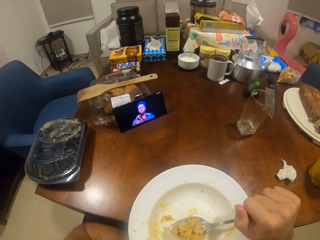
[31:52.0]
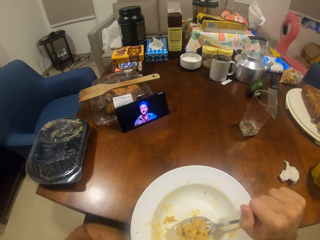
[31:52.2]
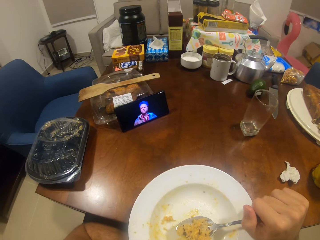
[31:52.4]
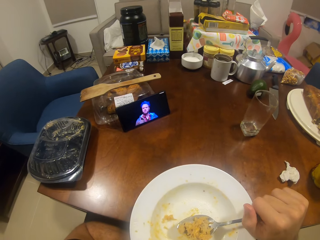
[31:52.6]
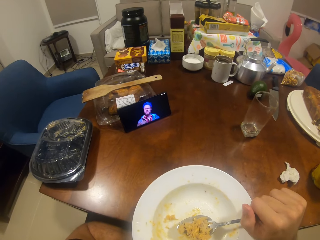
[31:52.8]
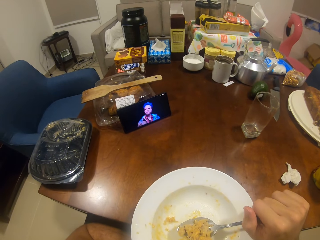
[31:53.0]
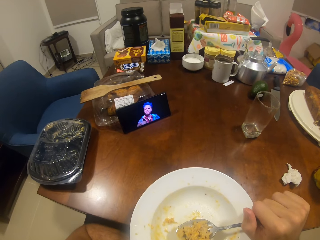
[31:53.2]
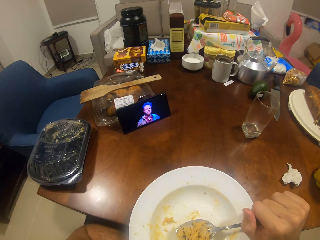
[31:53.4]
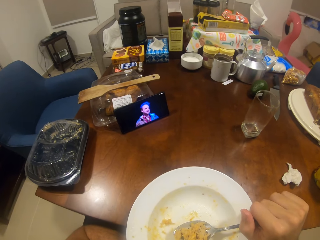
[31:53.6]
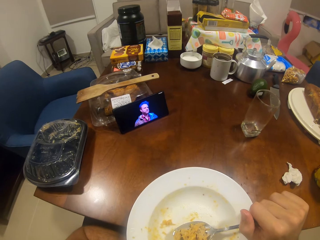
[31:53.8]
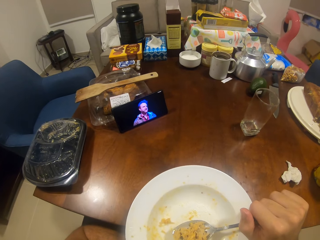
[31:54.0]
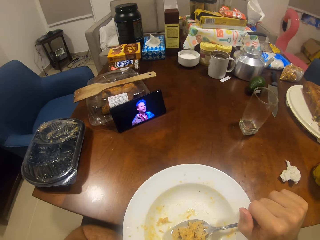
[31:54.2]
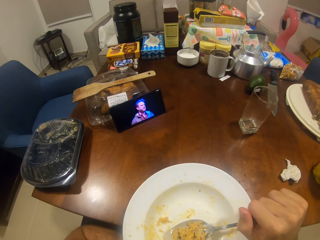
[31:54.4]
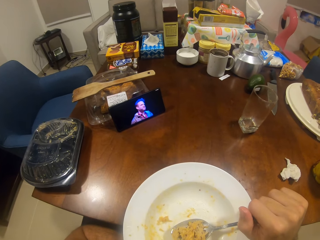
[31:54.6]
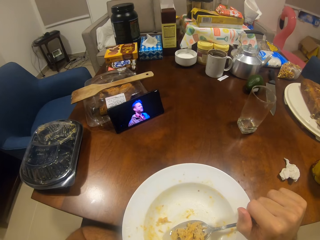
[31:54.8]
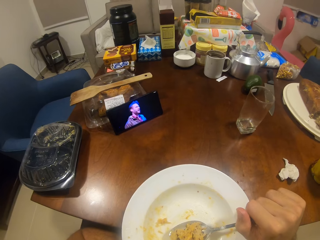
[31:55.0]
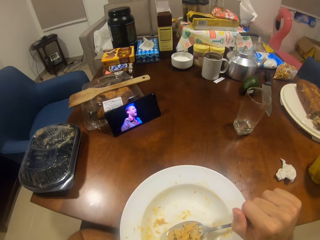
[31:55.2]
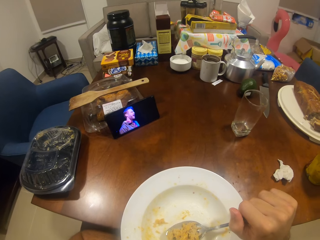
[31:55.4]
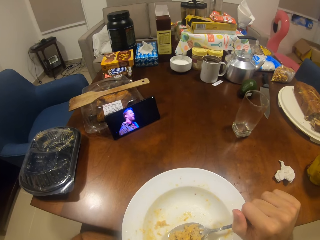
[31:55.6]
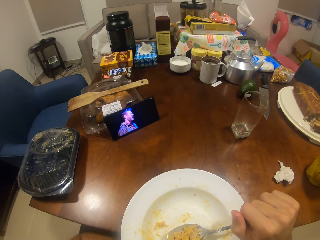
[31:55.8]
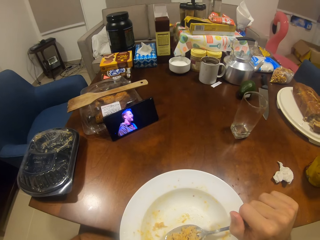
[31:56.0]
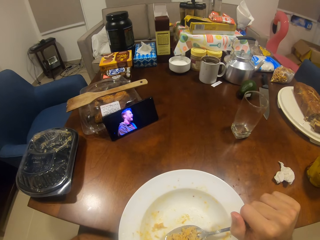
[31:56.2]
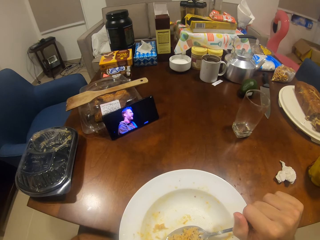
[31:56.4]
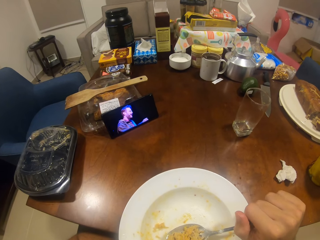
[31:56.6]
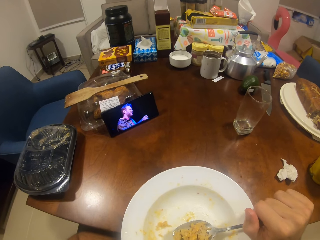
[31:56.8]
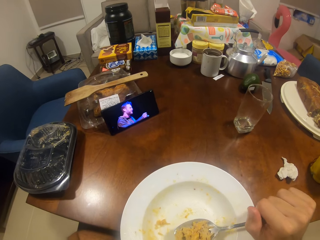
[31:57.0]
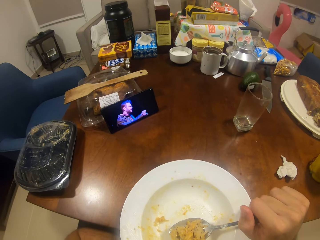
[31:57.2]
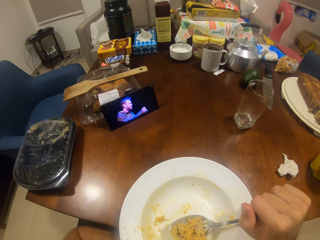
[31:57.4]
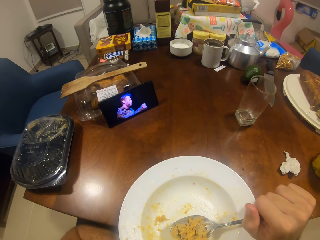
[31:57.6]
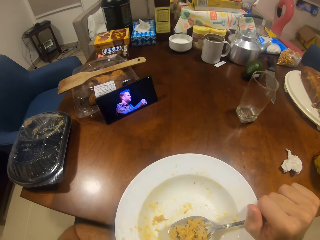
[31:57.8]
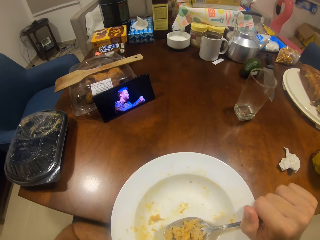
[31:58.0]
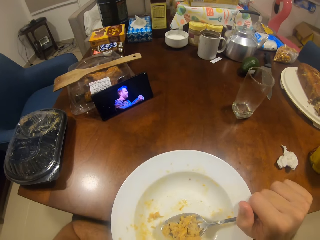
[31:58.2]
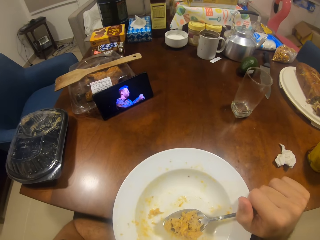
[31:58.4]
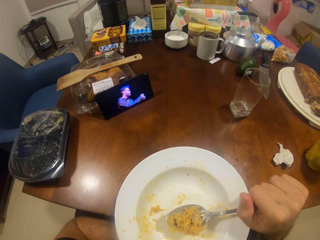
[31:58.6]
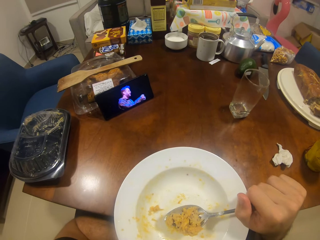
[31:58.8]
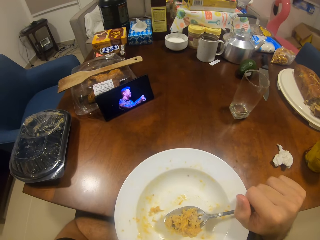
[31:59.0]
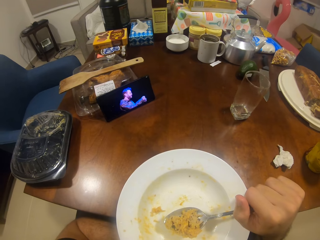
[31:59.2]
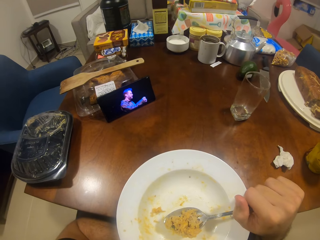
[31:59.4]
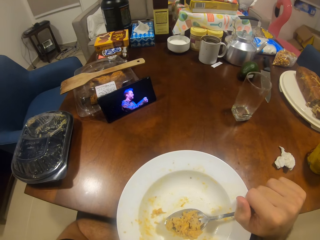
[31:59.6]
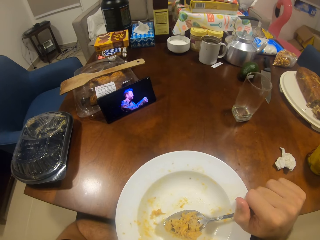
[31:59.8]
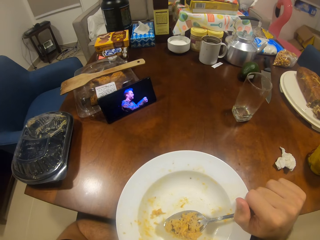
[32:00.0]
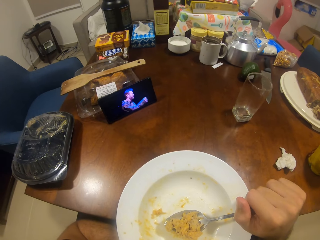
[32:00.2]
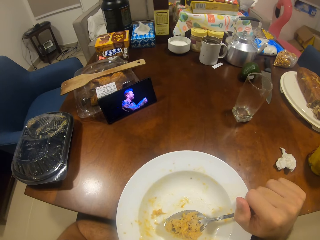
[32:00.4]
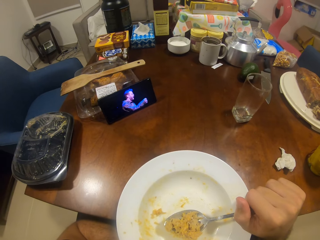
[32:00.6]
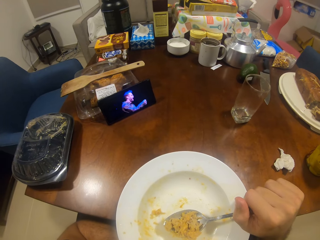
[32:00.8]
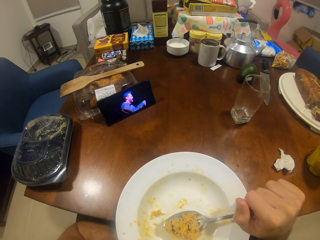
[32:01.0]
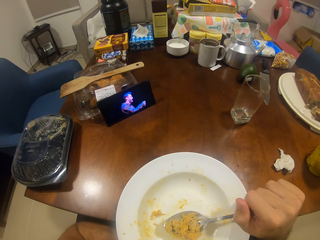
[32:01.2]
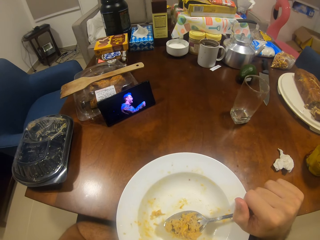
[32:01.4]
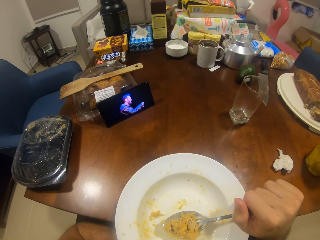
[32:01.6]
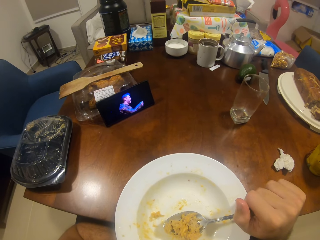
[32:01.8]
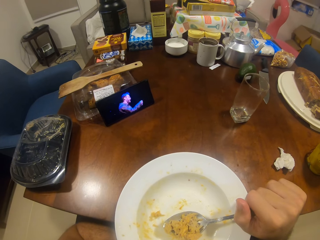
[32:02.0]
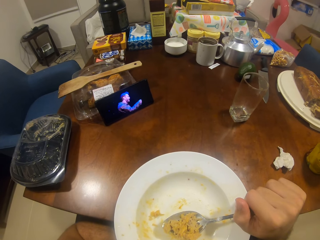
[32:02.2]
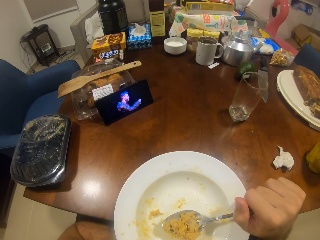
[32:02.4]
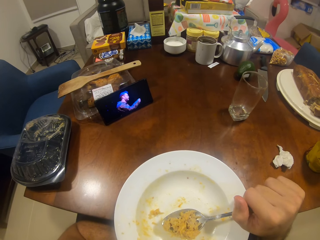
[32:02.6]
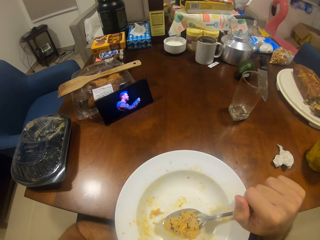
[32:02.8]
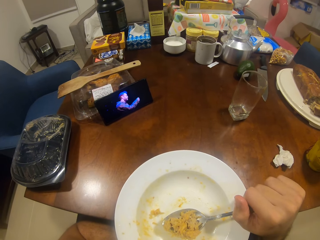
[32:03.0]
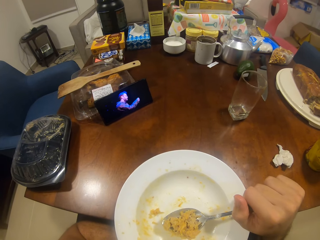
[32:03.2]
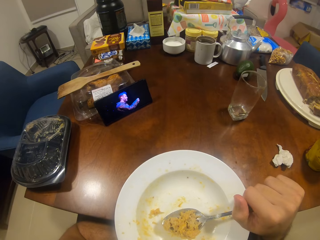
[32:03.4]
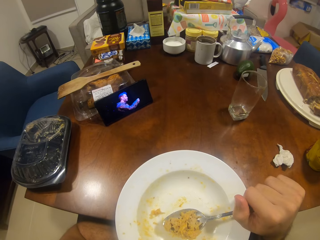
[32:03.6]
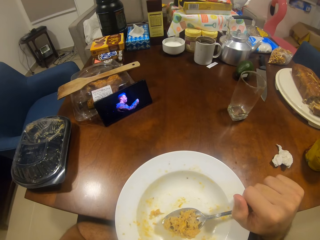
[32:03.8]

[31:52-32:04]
The camera wearer stares at the phone.

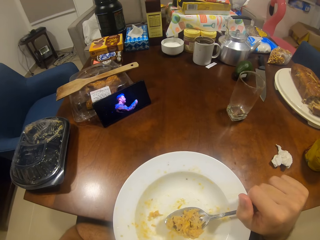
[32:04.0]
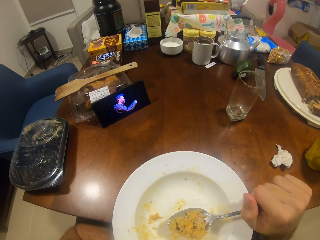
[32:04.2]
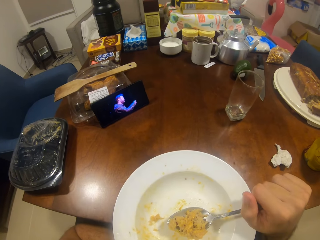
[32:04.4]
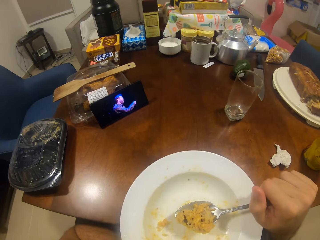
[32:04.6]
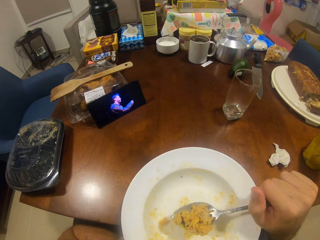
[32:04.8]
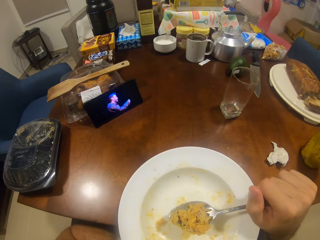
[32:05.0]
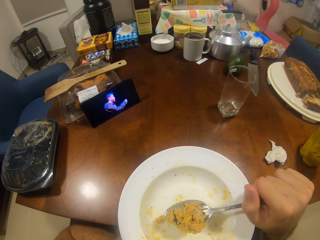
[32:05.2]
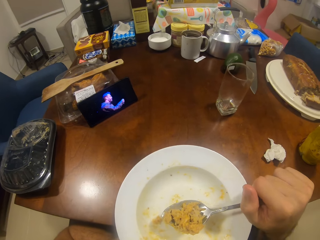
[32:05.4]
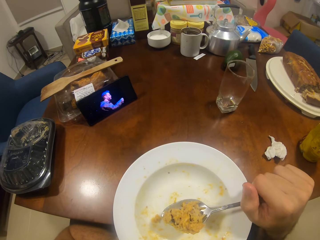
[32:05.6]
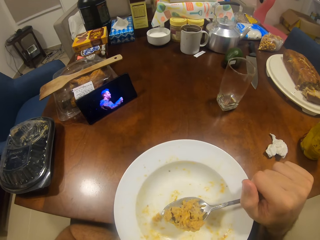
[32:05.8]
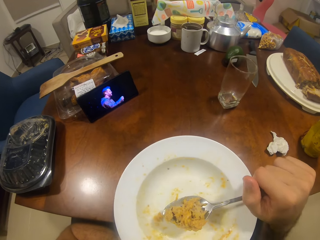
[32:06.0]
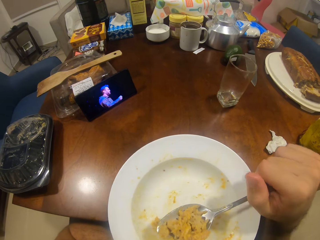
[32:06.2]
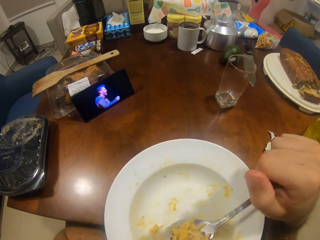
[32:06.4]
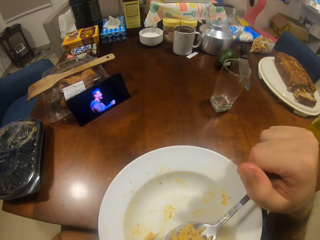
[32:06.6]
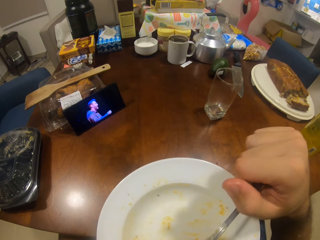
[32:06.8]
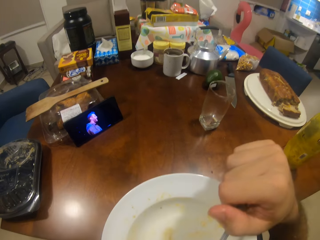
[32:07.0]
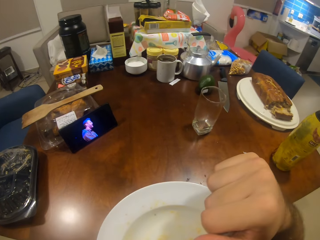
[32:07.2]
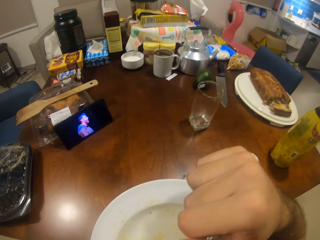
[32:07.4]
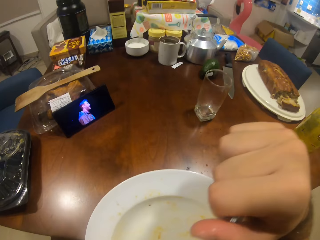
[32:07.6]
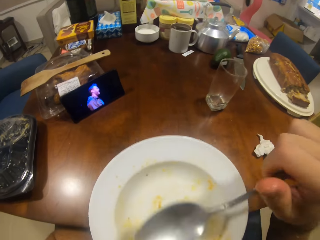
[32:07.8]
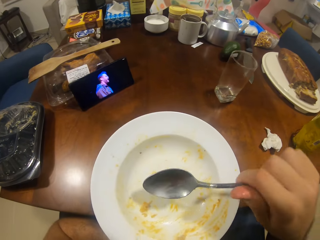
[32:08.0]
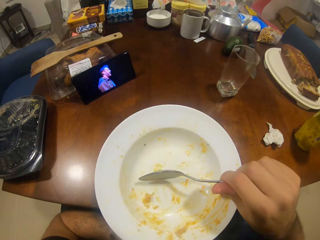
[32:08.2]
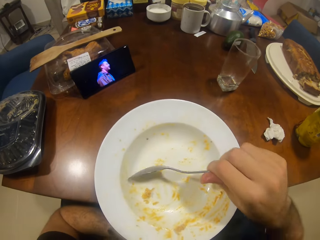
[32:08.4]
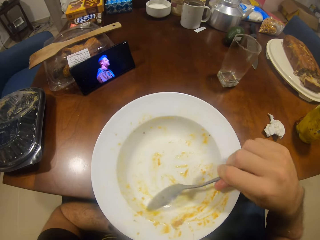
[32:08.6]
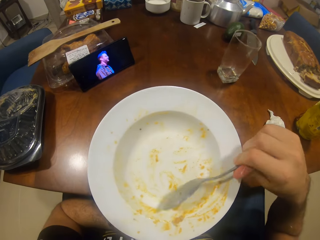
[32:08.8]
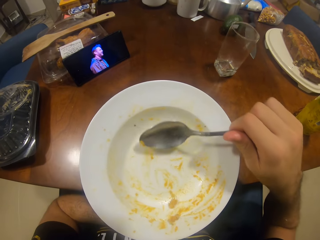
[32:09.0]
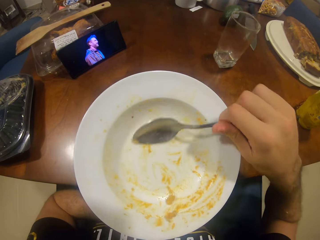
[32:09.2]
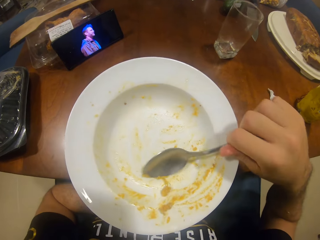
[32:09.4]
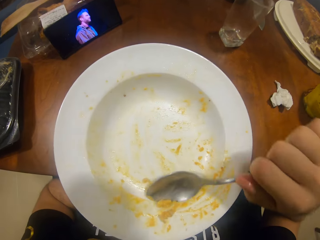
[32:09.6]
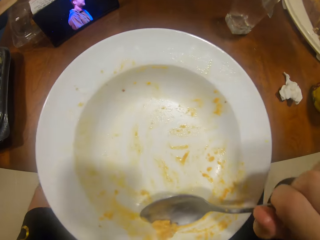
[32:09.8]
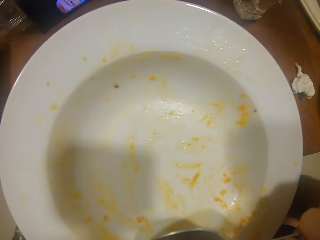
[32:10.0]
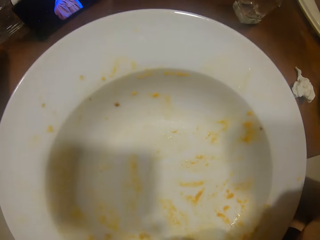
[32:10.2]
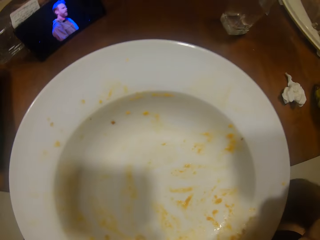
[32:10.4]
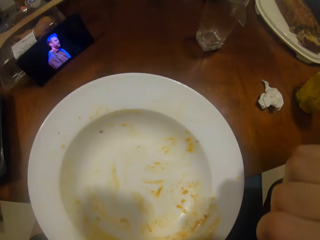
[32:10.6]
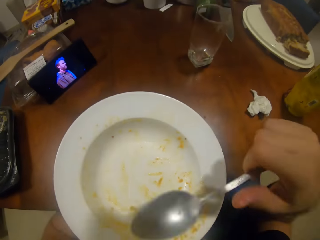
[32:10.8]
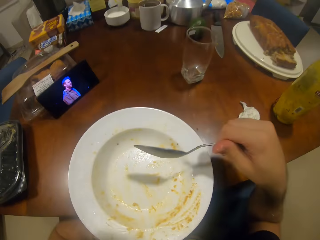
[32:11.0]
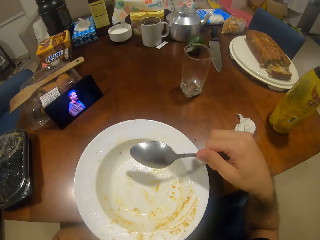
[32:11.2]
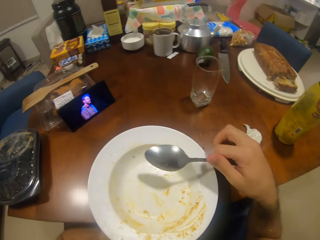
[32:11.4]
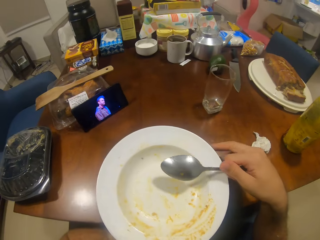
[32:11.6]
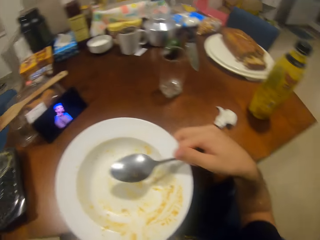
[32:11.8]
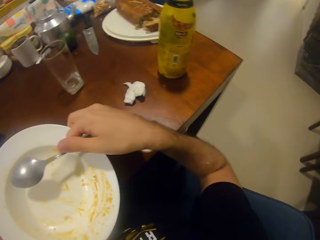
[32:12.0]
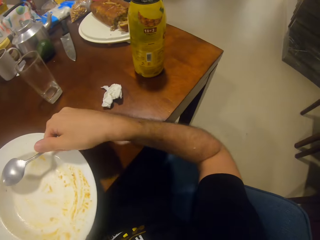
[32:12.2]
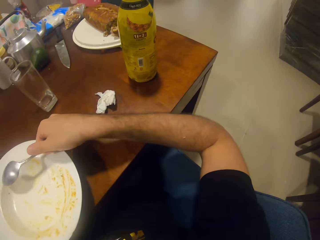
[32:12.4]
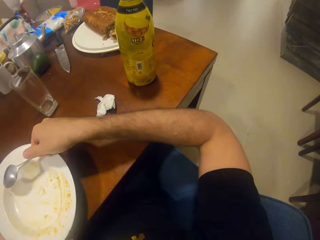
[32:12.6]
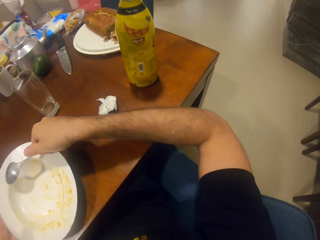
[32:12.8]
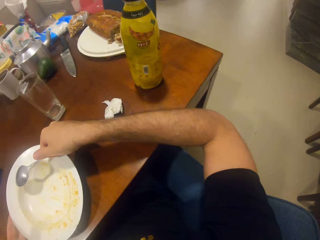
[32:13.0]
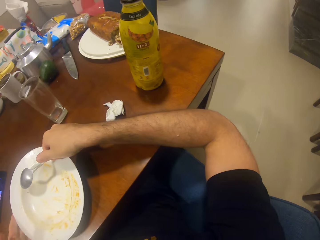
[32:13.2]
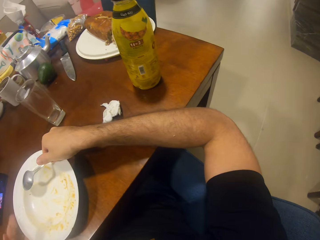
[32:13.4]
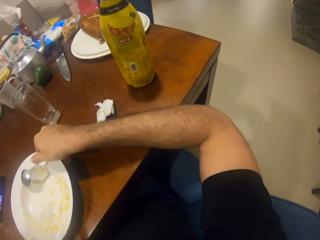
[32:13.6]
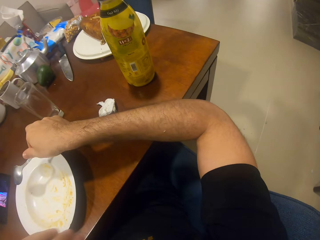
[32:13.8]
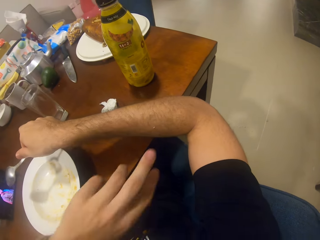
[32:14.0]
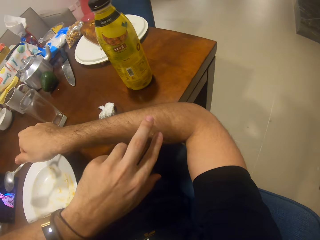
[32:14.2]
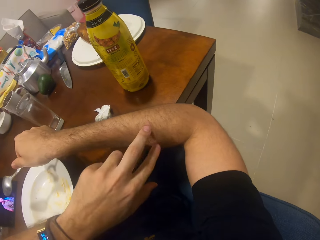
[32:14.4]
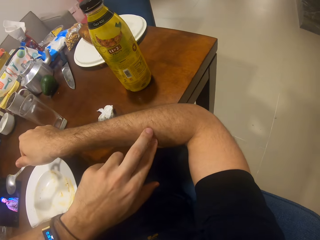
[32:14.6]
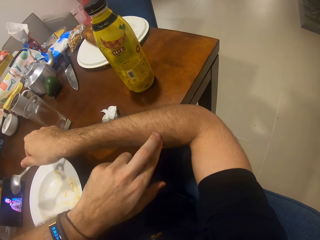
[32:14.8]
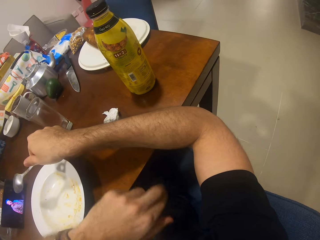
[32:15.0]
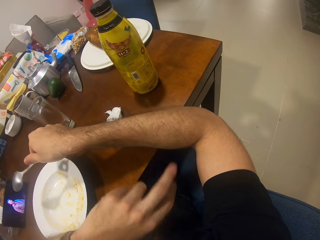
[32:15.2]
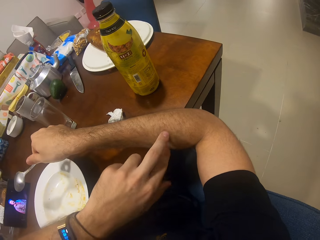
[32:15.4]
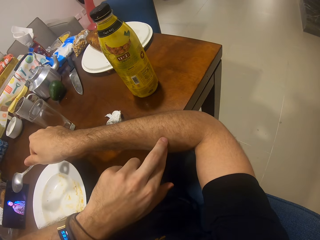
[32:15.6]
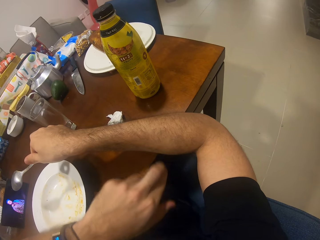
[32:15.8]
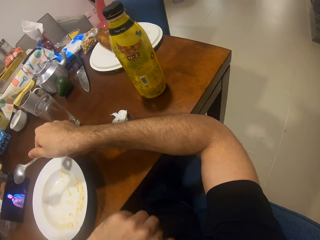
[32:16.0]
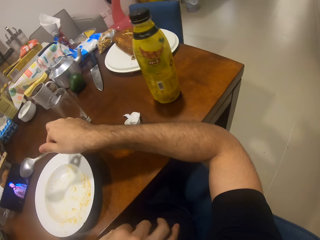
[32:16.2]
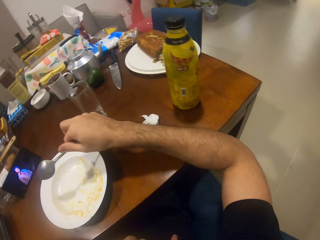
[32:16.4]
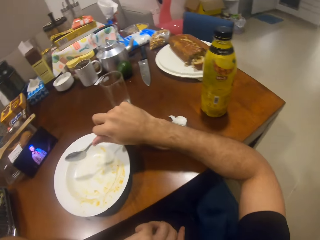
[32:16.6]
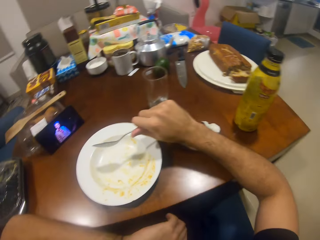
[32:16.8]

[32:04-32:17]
The camera wearer eats the food. They put the rice in the mouth. They put the rice together with the spoon. They eat the food. They put the plate on the table. They wipe the hand with the finger.
